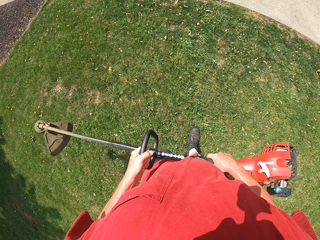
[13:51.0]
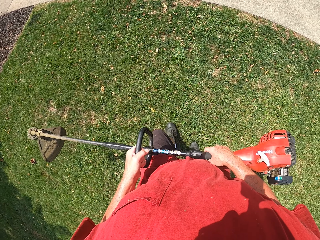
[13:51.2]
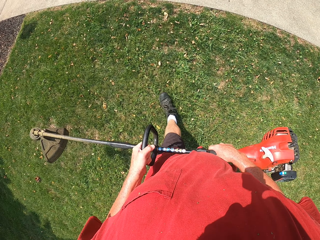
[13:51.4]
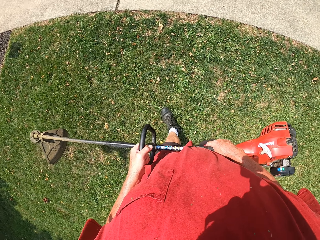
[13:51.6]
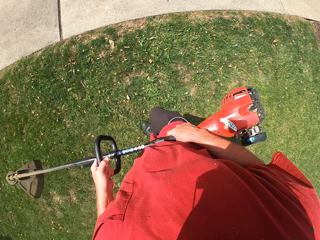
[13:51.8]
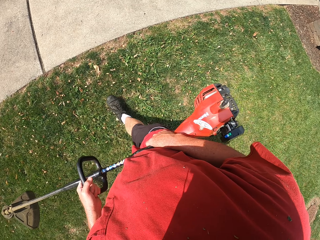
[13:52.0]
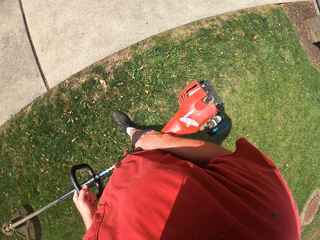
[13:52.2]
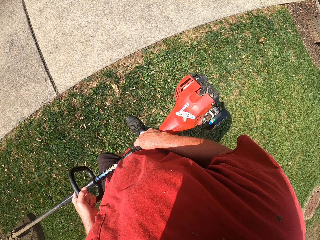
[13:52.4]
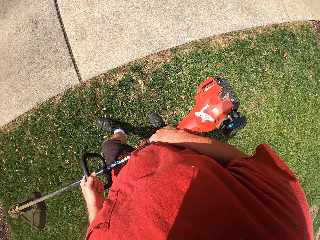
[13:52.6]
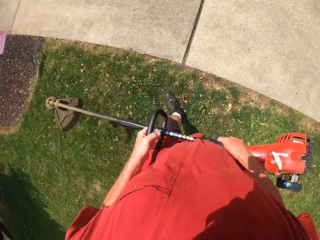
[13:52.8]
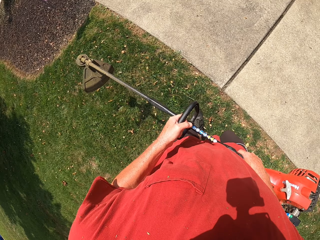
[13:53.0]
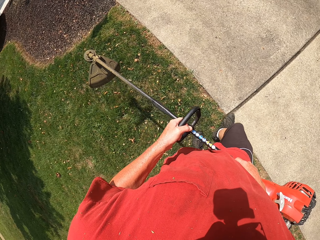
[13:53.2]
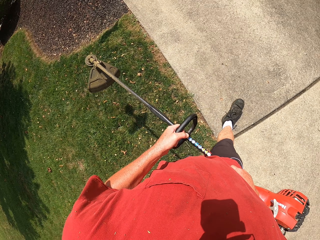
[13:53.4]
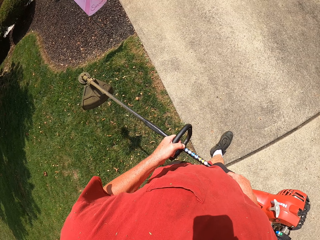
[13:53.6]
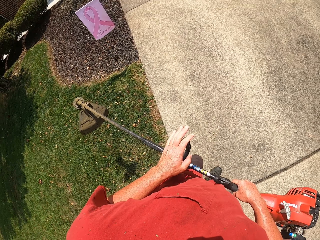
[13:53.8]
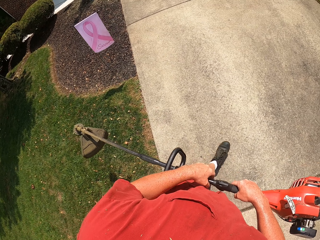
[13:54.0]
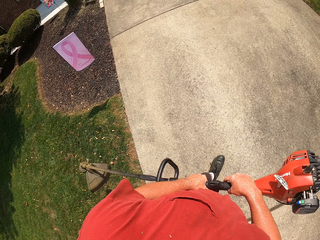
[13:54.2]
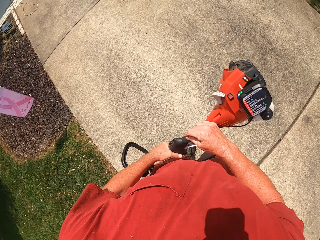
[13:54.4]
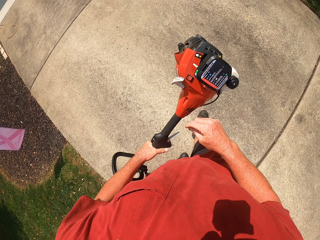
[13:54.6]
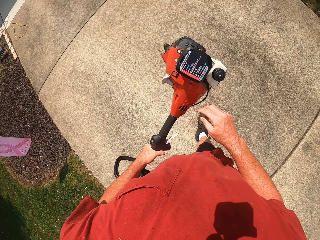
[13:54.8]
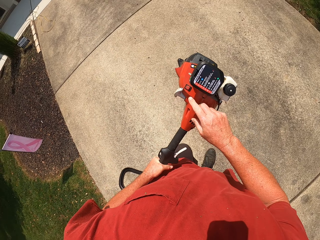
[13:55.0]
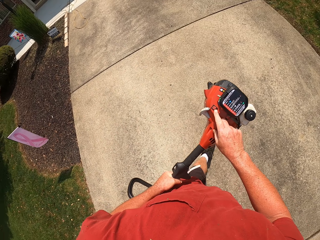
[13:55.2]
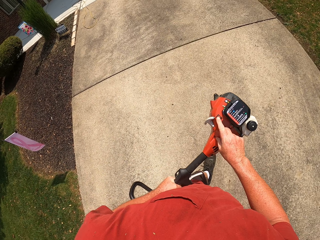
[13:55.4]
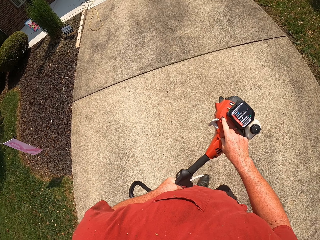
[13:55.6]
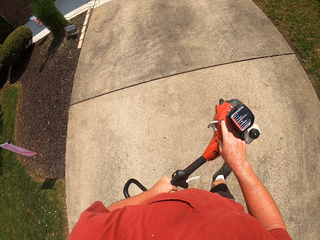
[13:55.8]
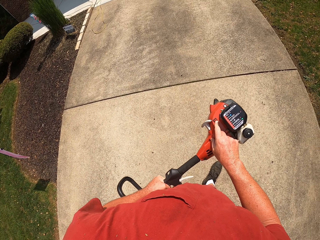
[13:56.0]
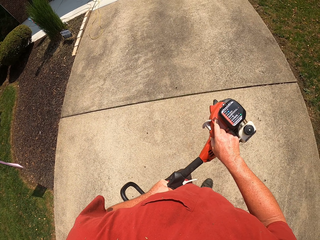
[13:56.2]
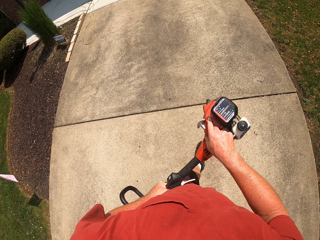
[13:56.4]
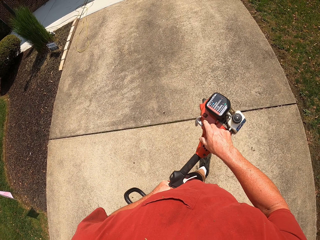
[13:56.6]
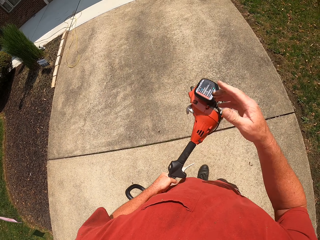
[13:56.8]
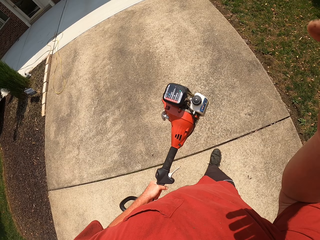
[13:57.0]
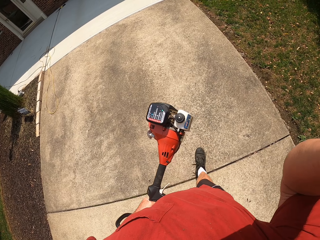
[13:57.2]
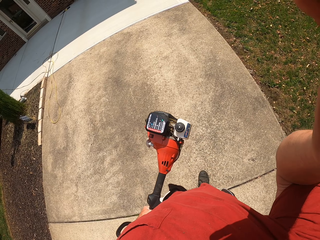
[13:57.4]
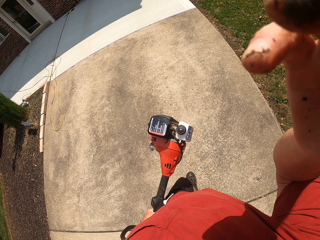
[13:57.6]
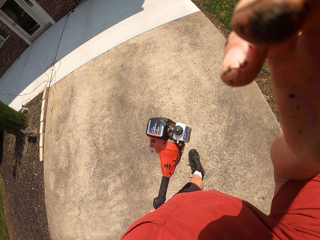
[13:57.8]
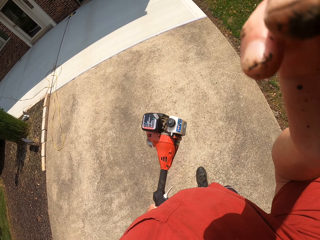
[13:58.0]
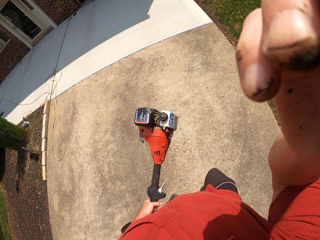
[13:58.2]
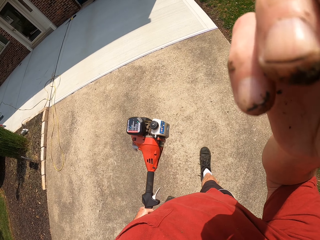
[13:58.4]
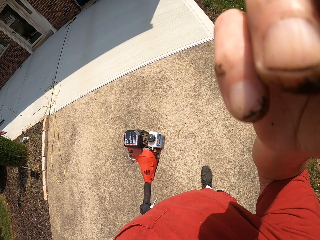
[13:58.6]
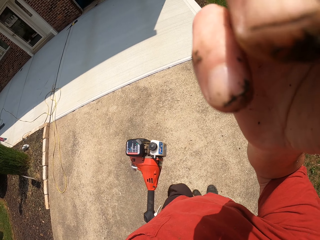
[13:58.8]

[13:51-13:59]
The camera wearer lifts the hand. They walk around.
